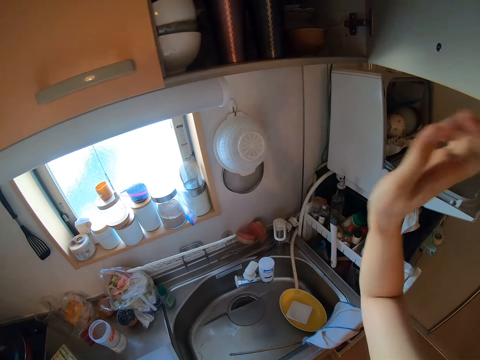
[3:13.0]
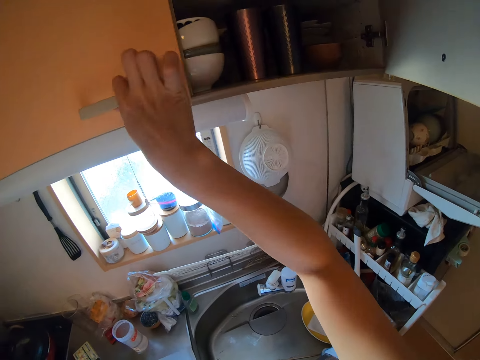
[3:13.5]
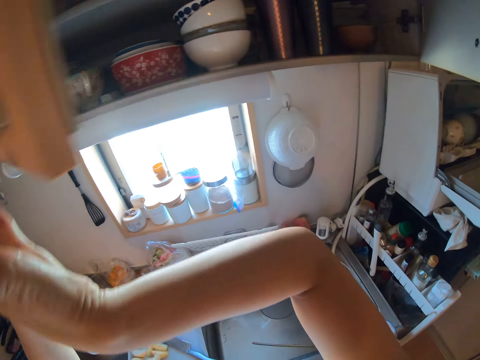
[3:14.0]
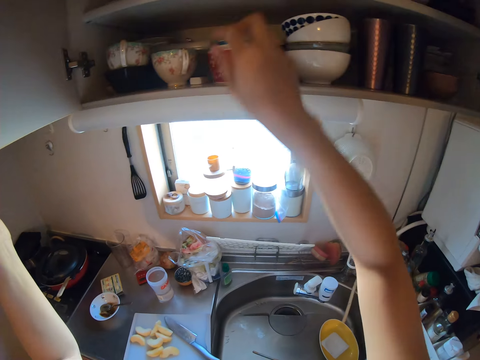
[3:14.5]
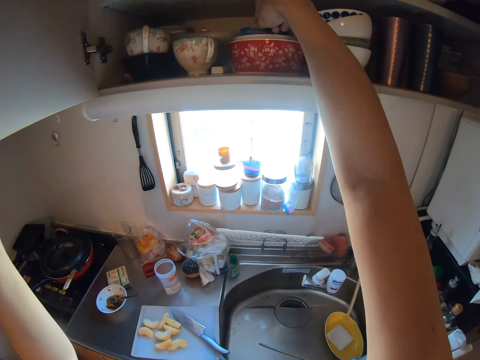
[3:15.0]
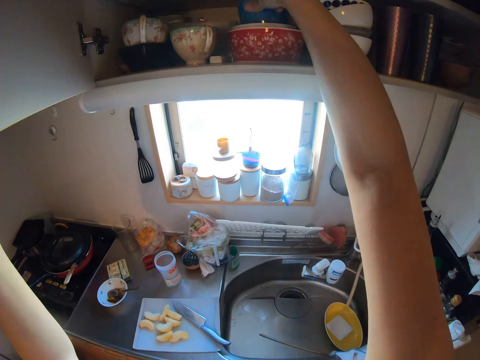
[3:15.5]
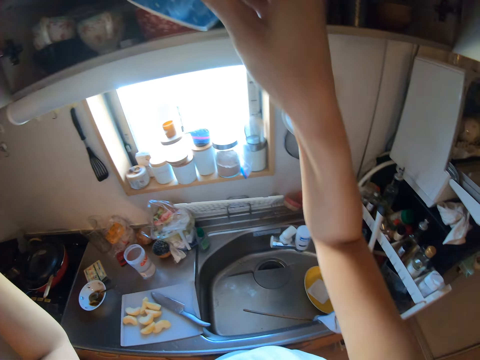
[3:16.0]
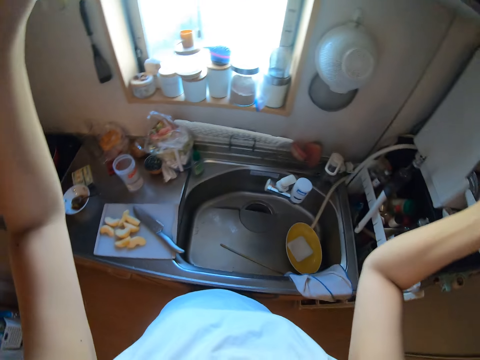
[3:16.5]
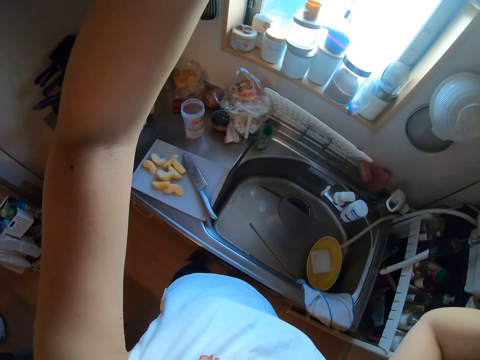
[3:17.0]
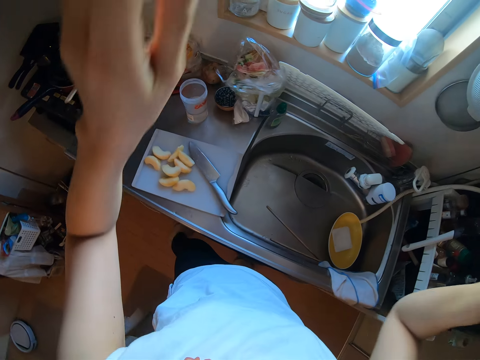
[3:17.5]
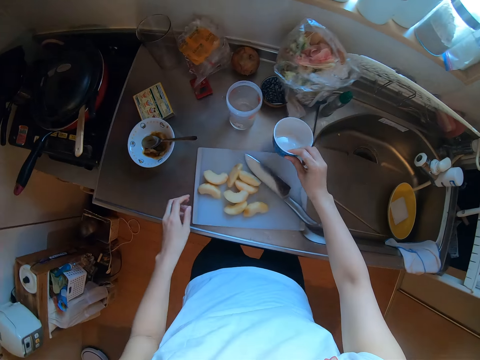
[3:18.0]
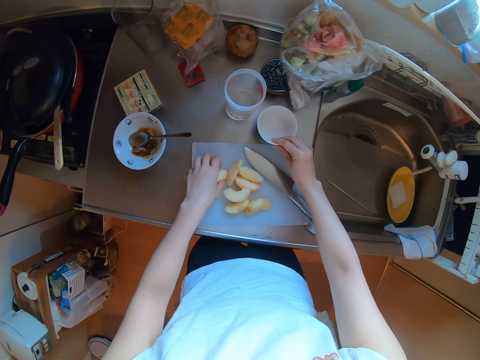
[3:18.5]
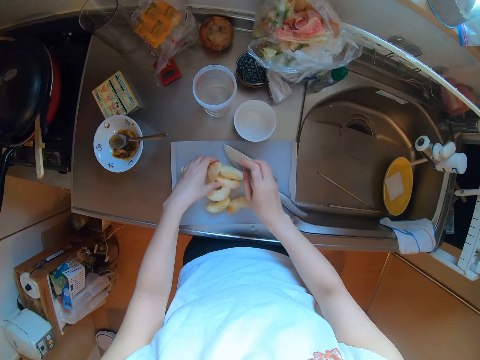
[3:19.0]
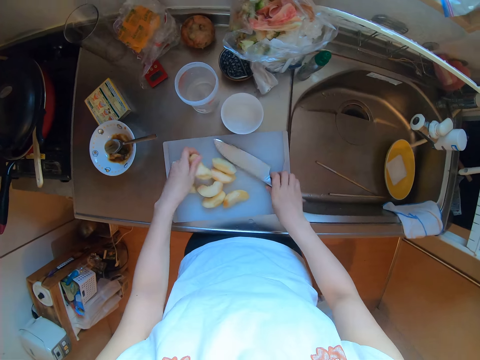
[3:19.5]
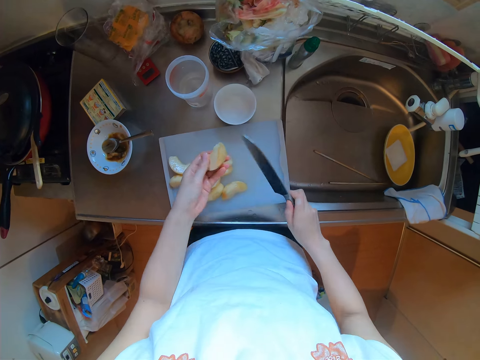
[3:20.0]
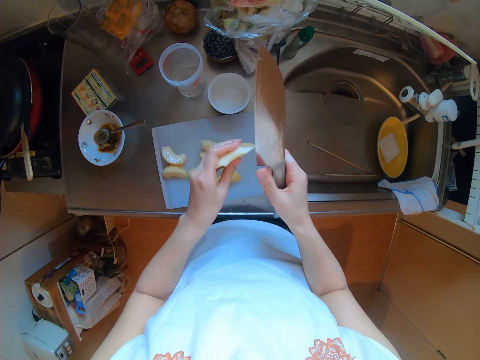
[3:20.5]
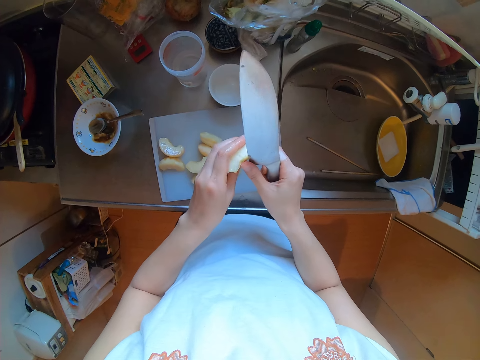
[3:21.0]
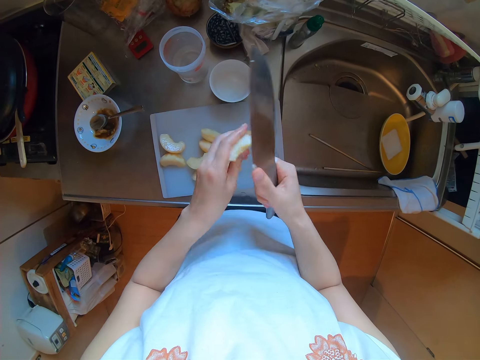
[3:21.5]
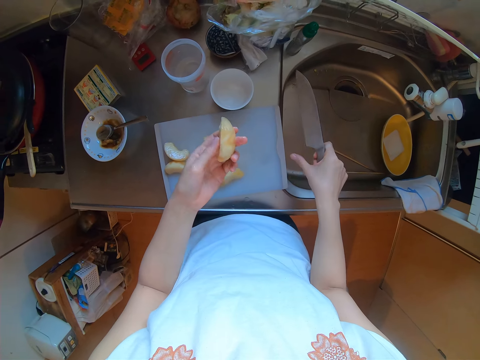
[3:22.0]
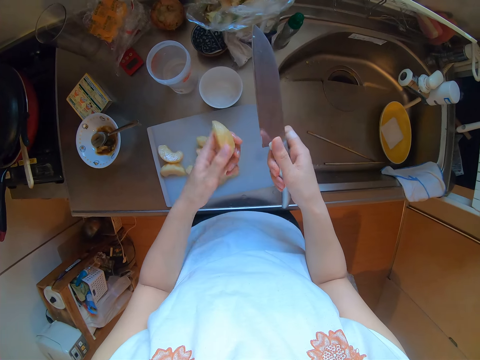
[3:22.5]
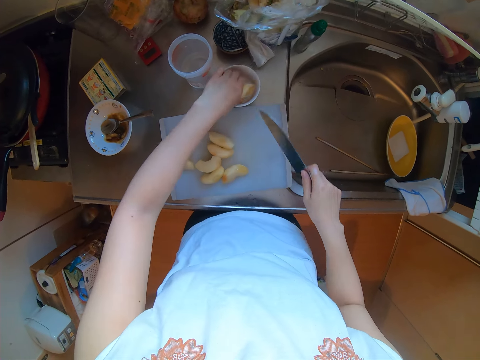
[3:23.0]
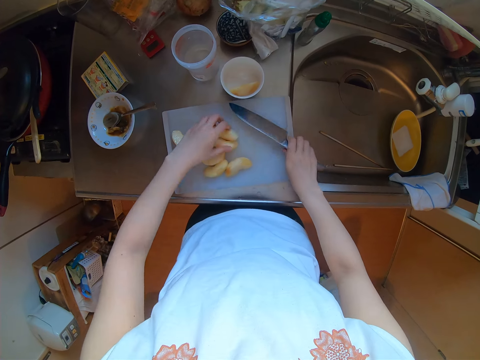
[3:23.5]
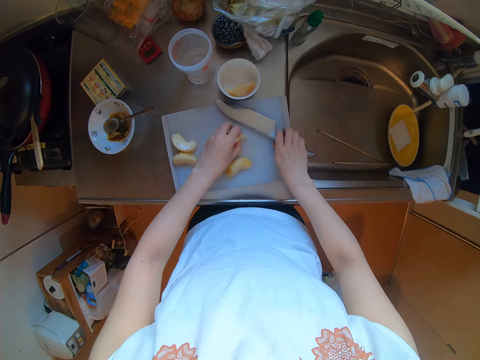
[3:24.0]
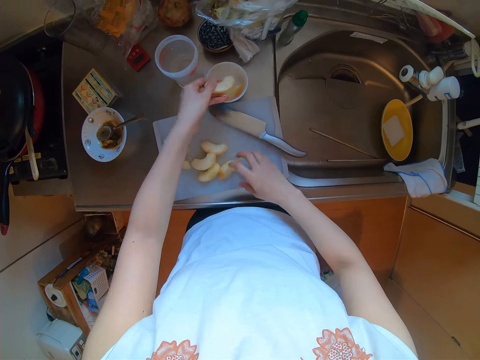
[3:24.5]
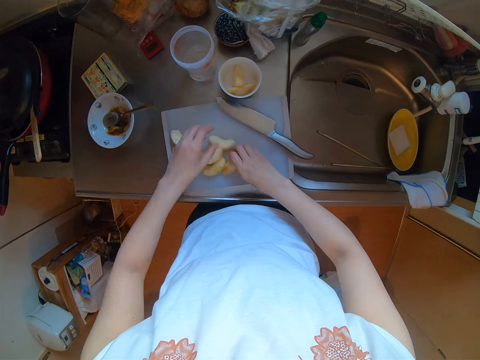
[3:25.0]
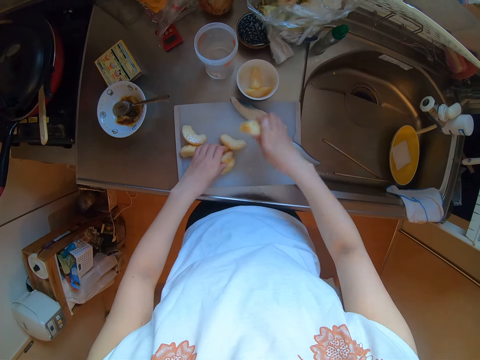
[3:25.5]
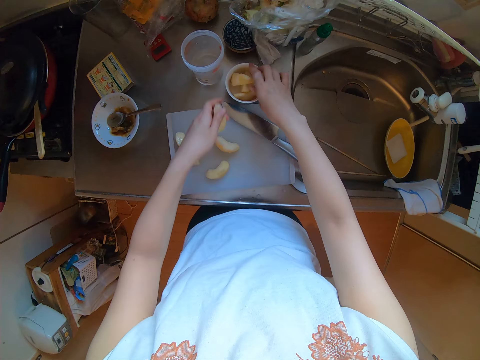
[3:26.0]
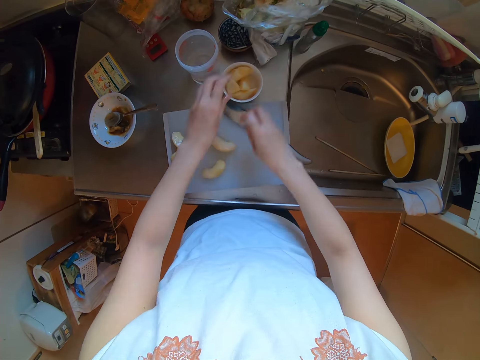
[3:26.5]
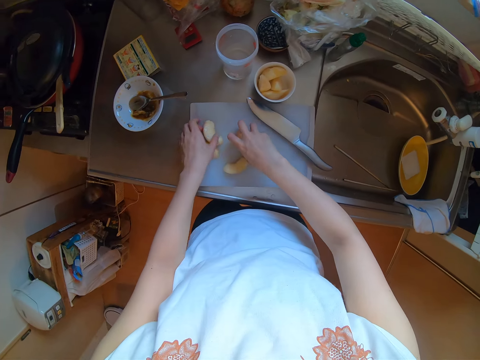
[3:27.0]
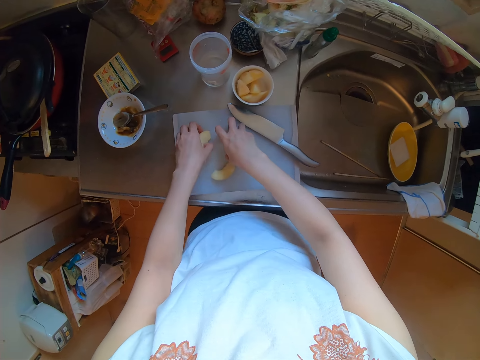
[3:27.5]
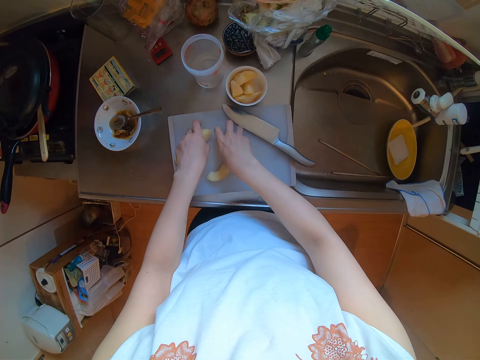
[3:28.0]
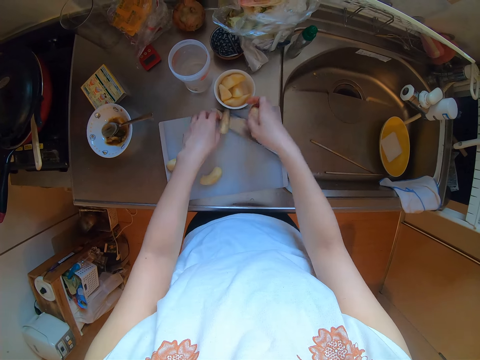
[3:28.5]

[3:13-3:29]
The camera wearer picks up a bowl from the cabinet. They close the cabinet. They drop the bowl on the sink. They pick up a peach and the knife from the chopping board. They cut the unwanted part of the peach with the knife. They peel the fruit with the knife. They drop the peach in the bowl on the sink. They drop the knife on the chopping board. They take the peaches from the chopping board into the bowl.

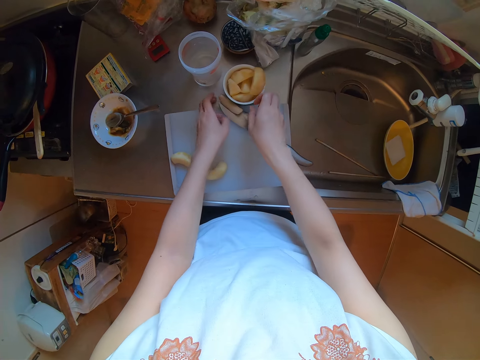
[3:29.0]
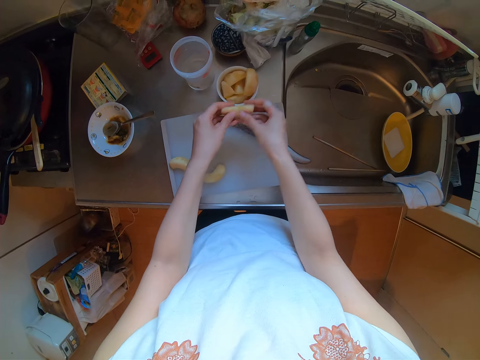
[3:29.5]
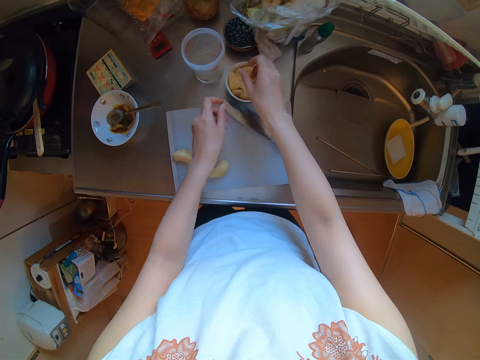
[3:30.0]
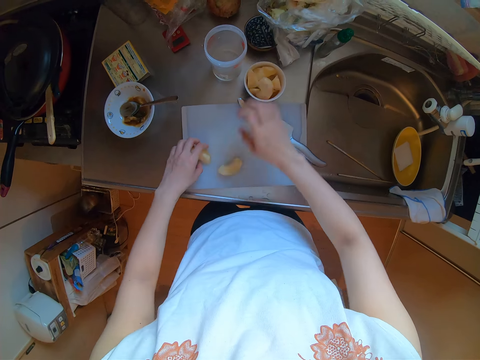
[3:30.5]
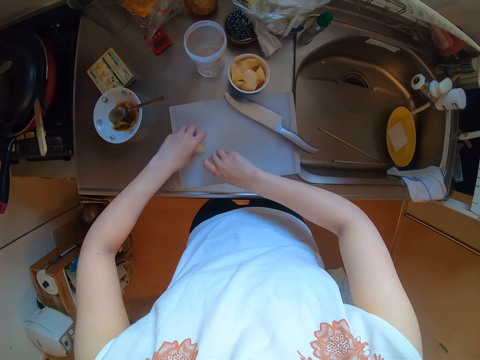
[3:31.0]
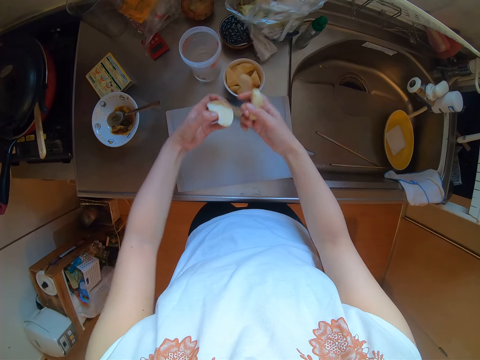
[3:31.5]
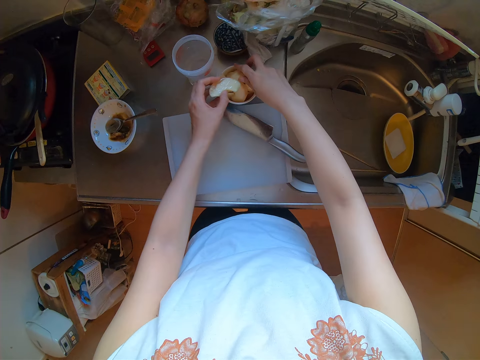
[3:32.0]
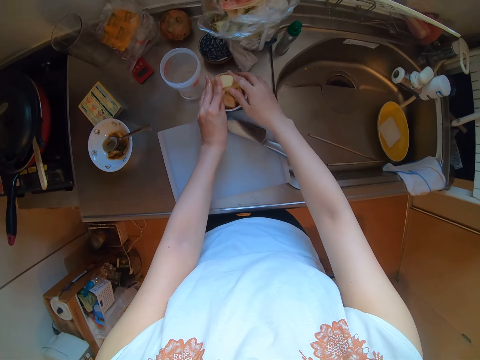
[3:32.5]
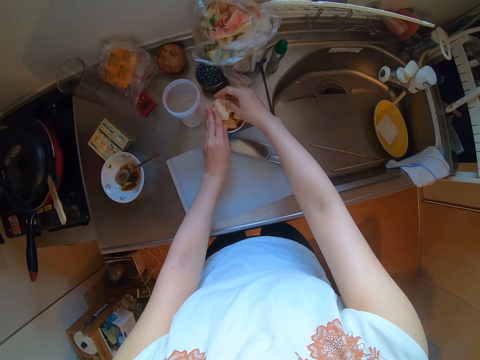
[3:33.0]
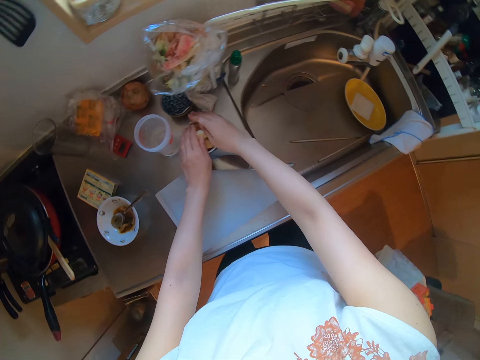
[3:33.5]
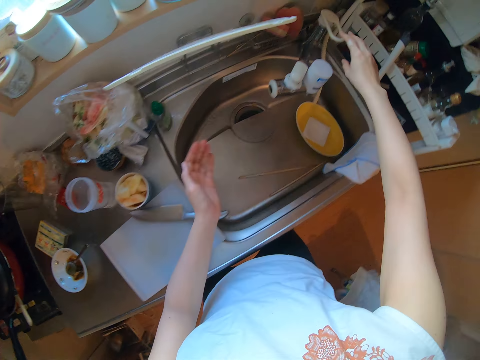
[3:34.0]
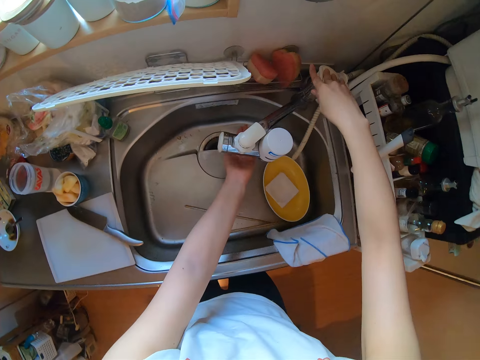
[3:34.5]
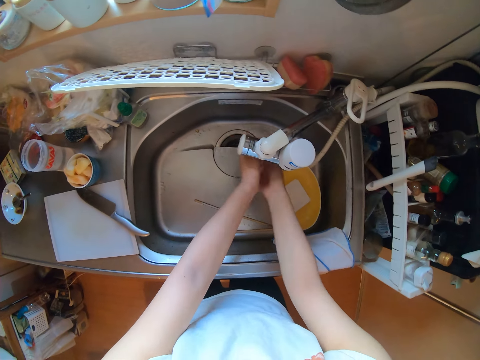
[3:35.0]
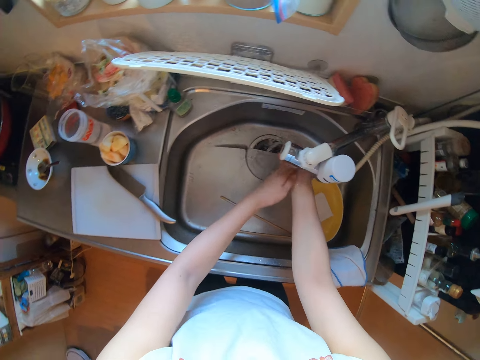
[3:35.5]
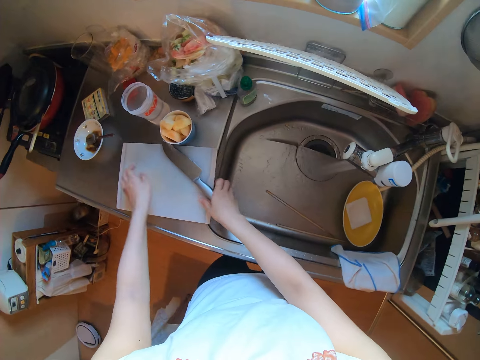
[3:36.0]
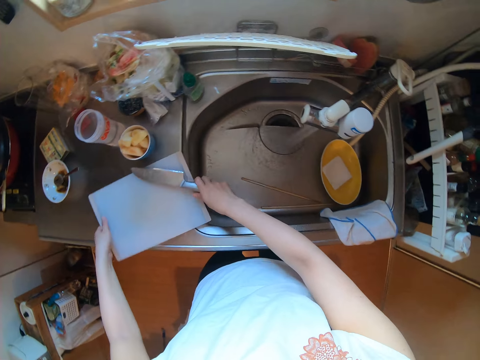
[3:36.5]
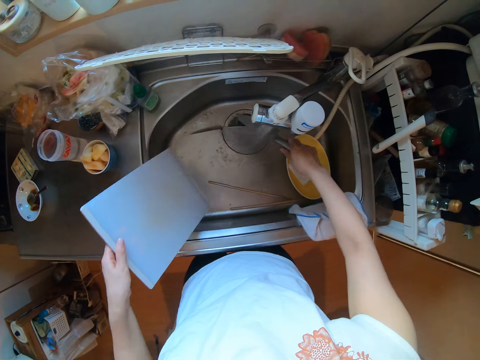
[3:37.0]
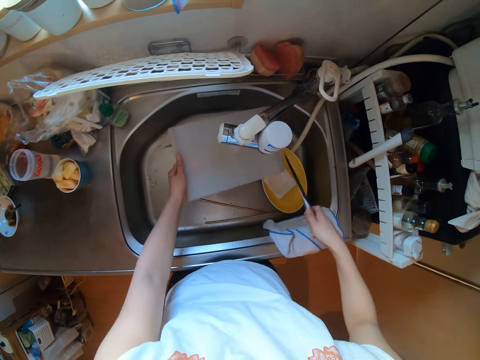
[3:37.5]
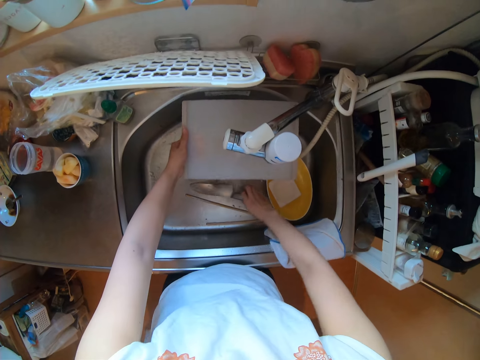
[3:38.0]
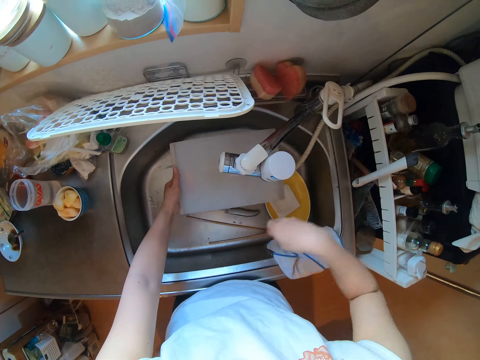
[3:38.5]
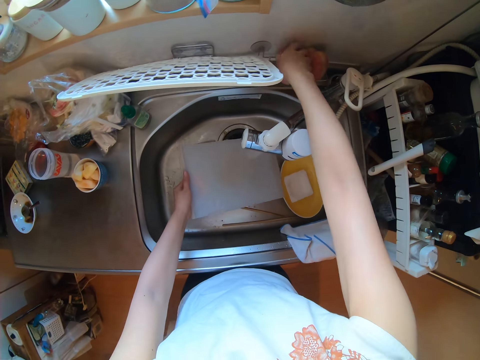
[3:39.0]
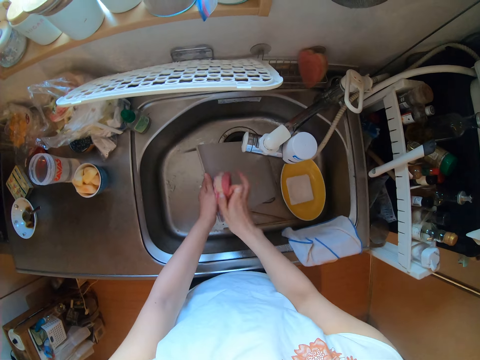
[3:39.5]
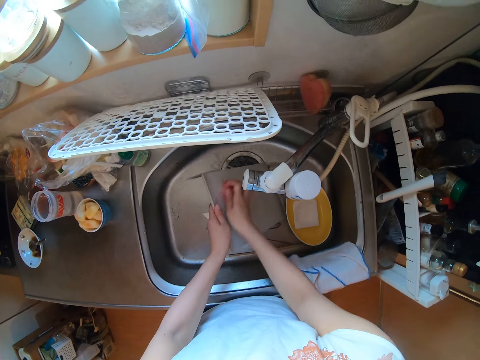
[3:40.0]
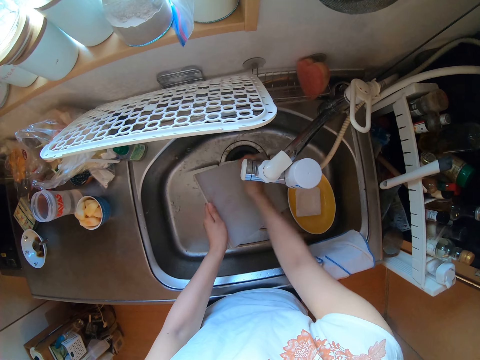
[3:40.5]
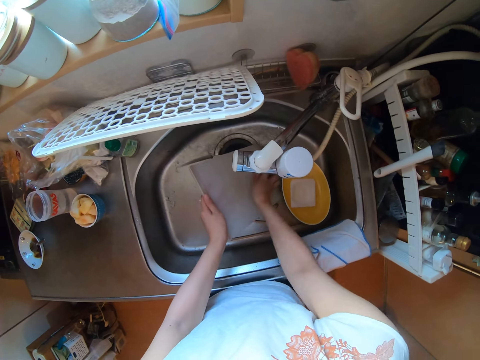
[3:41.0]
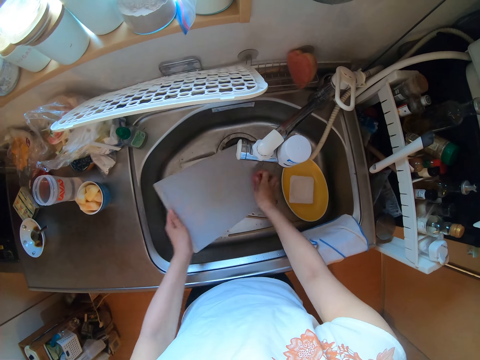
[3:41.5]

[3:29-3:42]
The camera wearer opens the sink tap. She washes her hands with water from the sink tap. She takes the chopping board and knife into the sink. She rinses the chopping board and knife with water from the sink tap. She drops the knife in the sink. She picks up a sponge from the sink. She washes the chopping board with the sponge.
